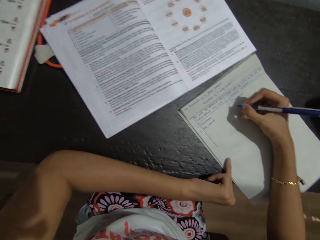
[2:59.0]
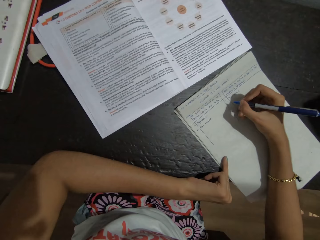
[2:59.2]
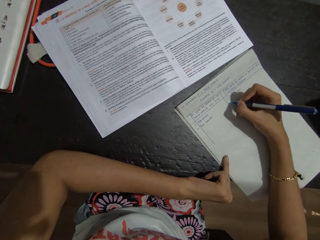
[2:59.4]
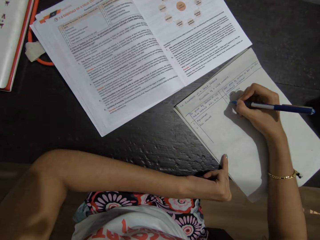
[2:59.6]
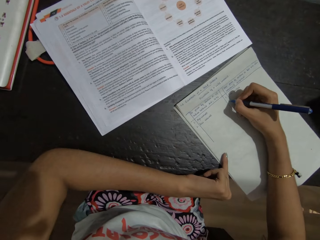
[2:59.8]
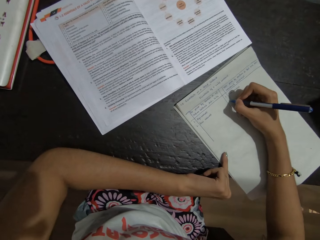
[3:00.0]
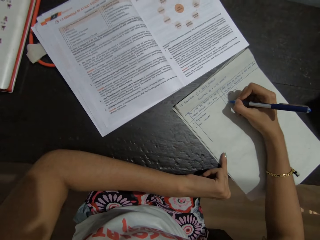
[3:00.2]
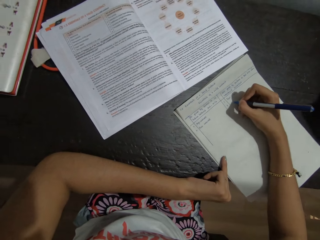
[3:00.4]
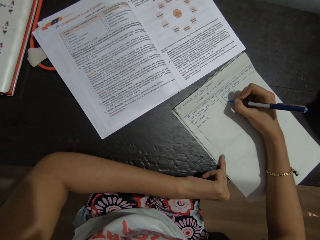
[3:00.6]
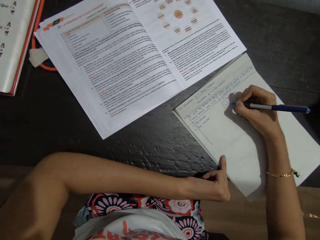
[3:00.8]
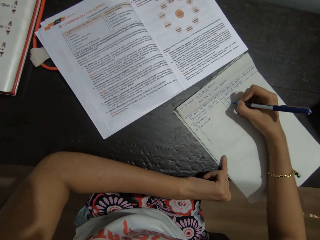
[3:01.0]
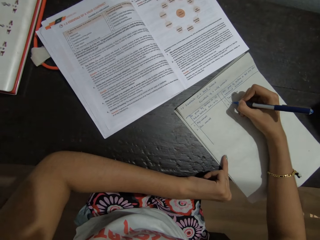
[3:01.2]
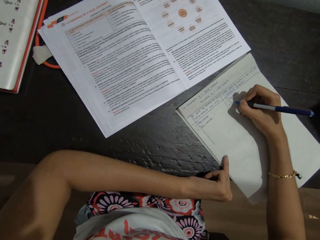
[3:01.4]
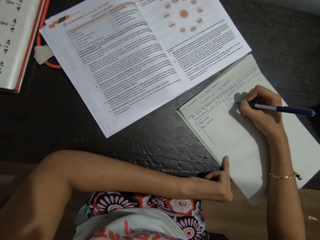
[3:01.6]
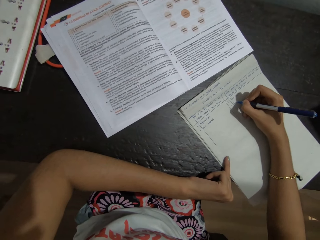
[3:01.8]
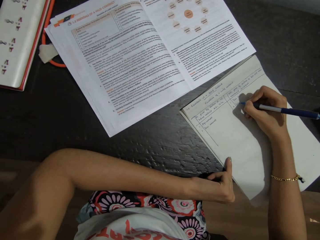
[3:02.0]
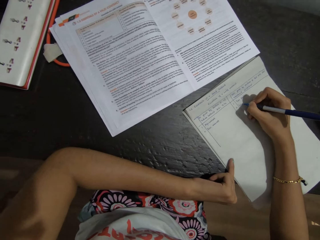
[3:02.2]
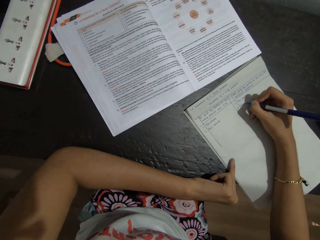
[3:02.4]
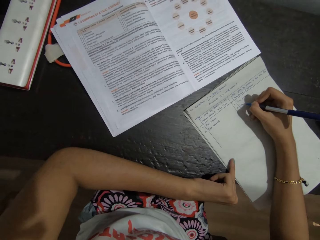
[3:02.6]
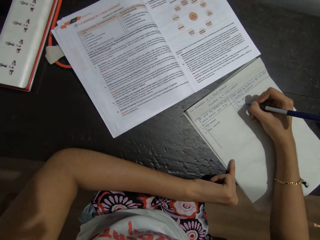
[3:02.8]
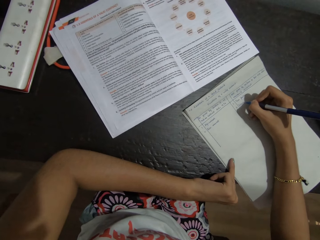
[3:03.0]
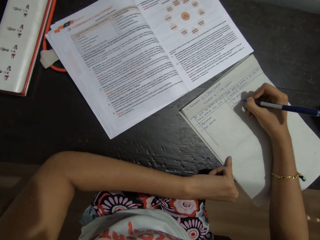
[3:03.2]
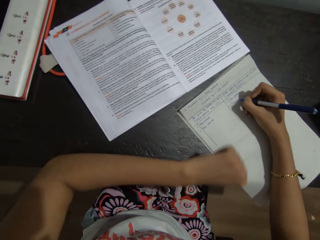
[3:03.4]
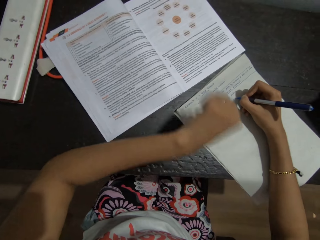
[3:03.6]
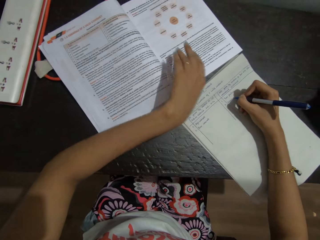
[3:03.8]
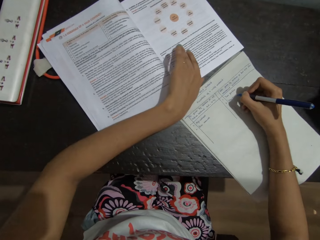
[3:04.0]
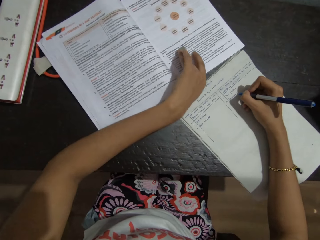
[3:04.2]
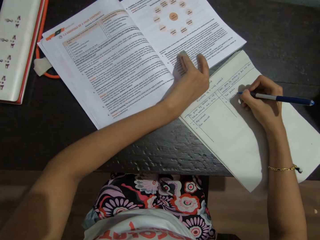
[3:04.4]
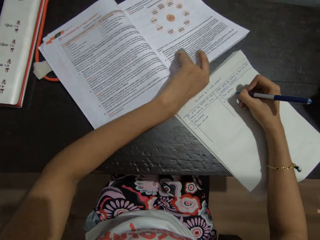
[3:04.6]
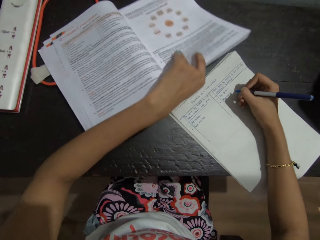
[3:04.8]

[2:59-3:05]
The camera wearer writes on a paper.

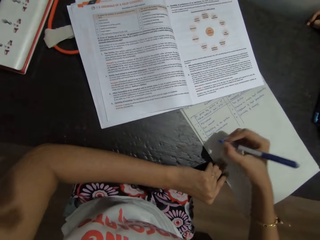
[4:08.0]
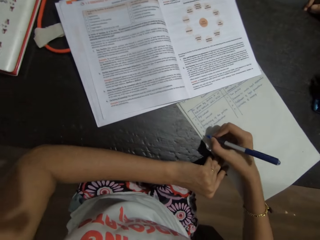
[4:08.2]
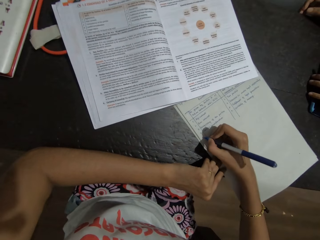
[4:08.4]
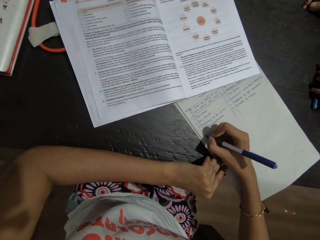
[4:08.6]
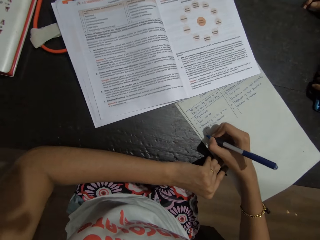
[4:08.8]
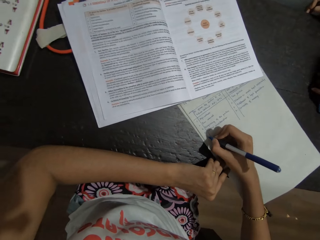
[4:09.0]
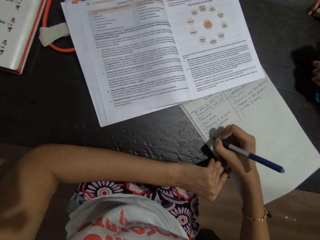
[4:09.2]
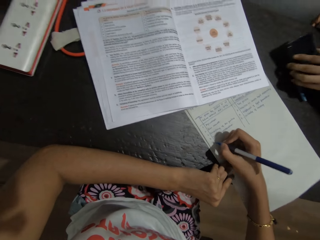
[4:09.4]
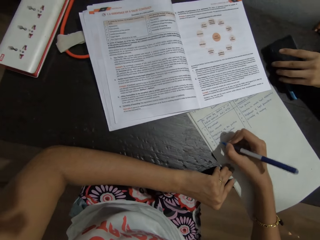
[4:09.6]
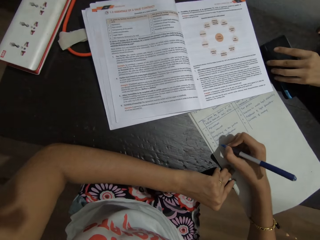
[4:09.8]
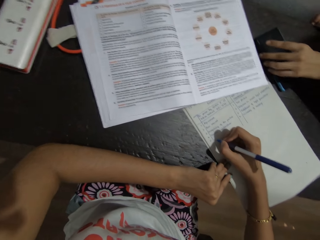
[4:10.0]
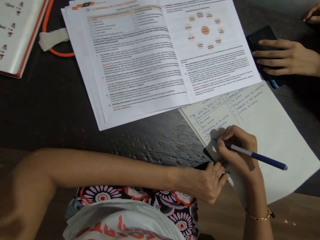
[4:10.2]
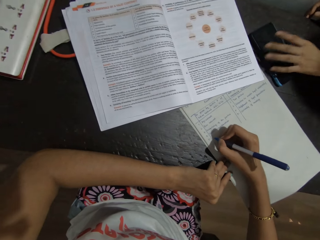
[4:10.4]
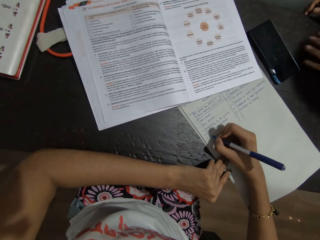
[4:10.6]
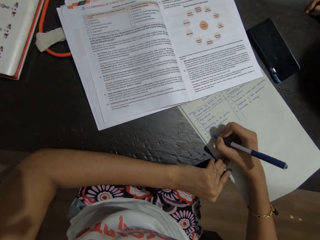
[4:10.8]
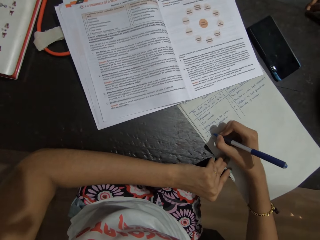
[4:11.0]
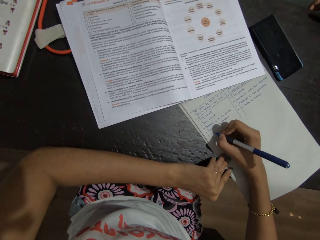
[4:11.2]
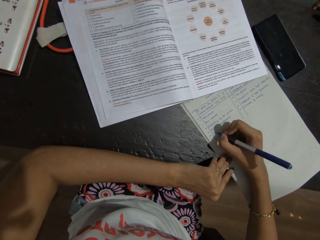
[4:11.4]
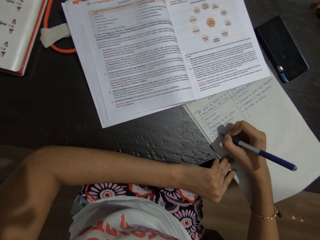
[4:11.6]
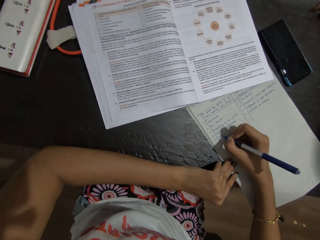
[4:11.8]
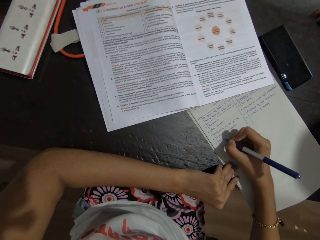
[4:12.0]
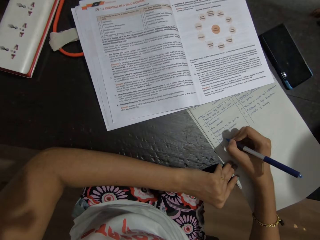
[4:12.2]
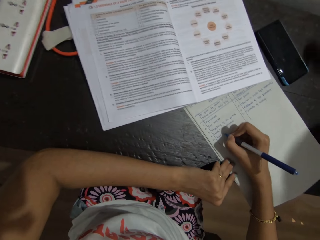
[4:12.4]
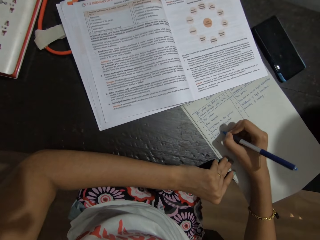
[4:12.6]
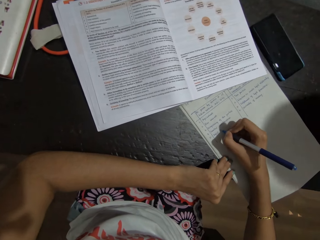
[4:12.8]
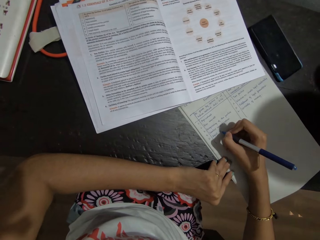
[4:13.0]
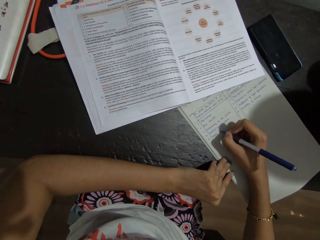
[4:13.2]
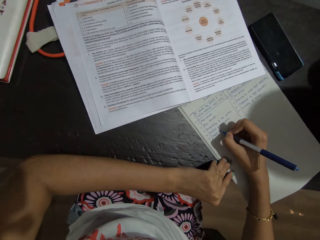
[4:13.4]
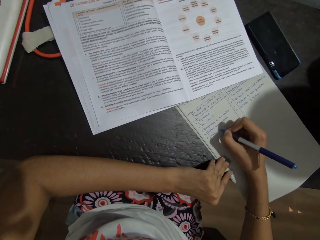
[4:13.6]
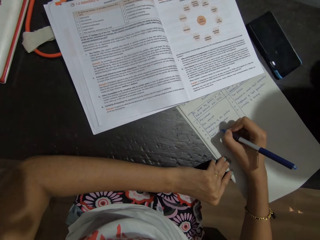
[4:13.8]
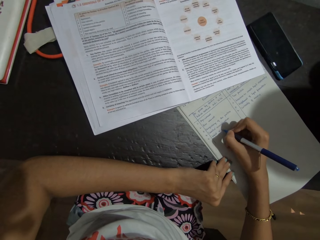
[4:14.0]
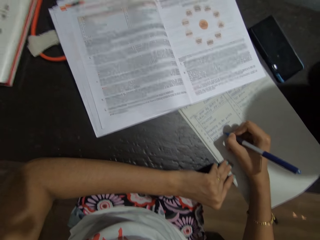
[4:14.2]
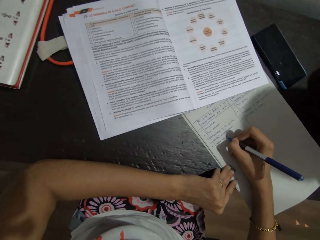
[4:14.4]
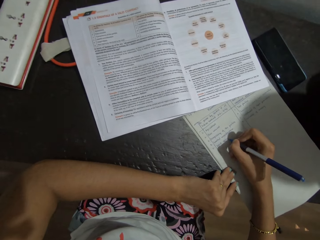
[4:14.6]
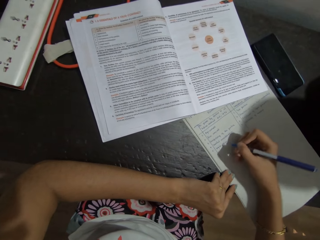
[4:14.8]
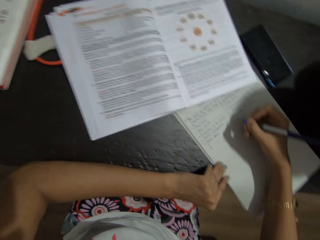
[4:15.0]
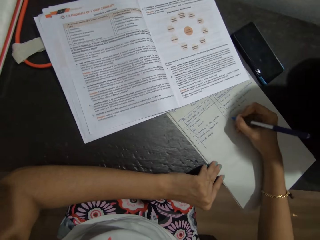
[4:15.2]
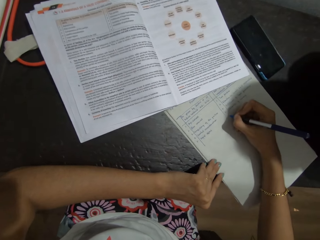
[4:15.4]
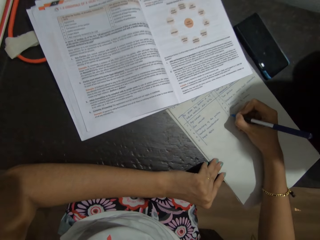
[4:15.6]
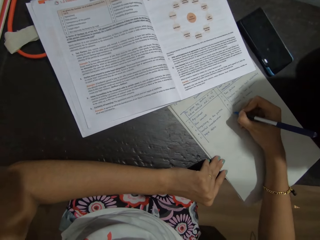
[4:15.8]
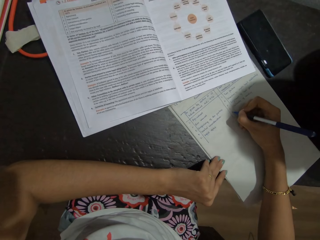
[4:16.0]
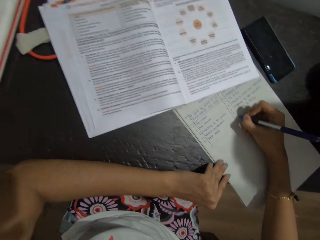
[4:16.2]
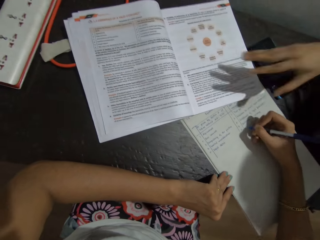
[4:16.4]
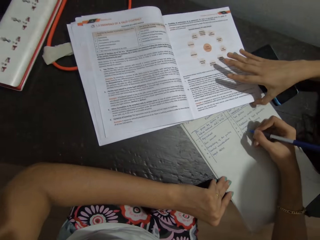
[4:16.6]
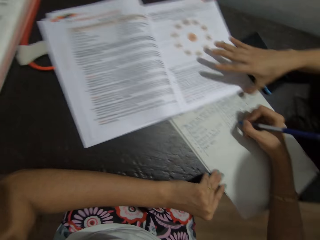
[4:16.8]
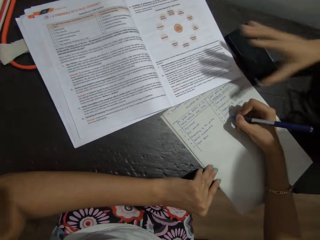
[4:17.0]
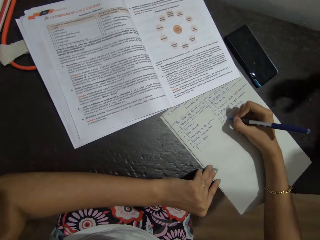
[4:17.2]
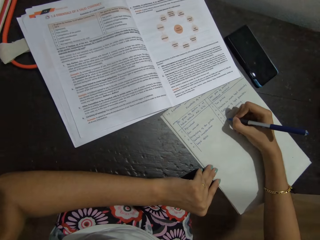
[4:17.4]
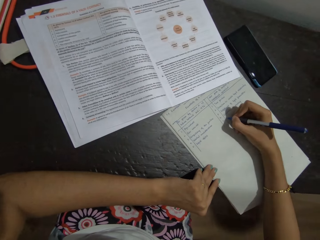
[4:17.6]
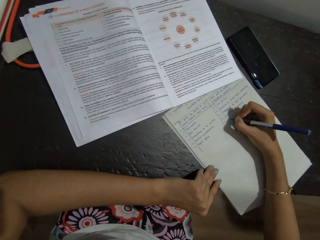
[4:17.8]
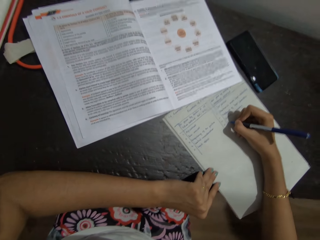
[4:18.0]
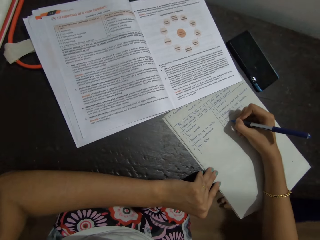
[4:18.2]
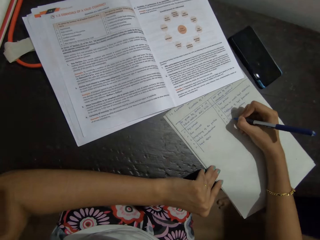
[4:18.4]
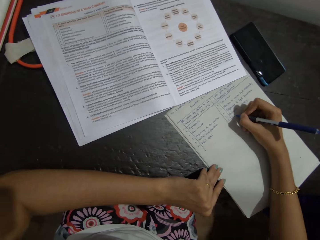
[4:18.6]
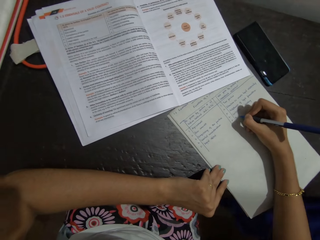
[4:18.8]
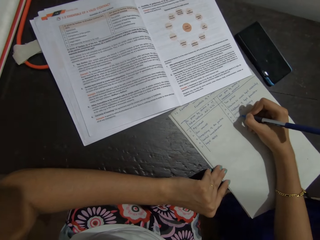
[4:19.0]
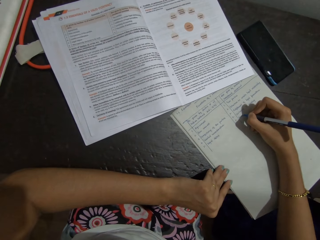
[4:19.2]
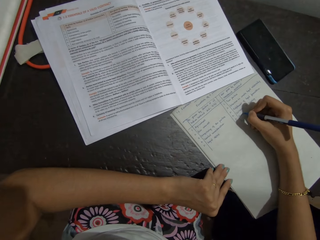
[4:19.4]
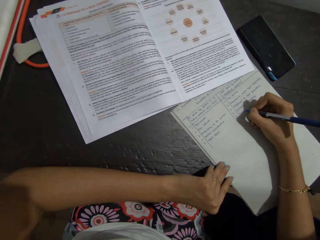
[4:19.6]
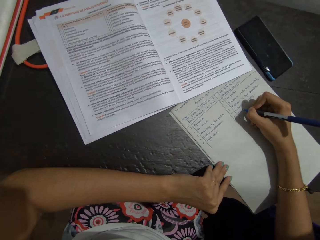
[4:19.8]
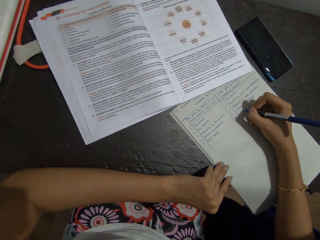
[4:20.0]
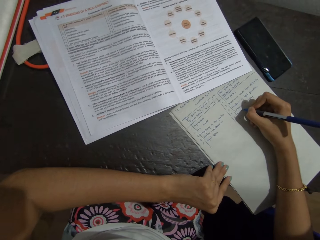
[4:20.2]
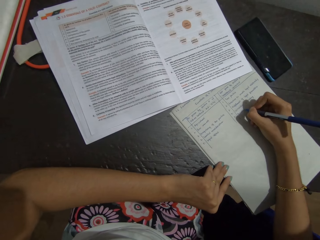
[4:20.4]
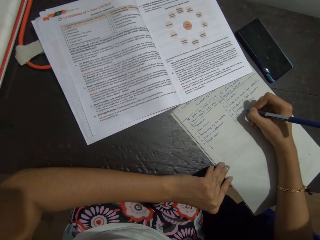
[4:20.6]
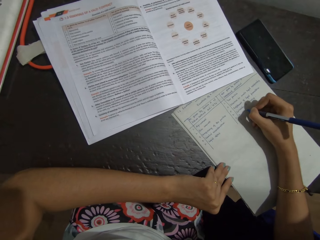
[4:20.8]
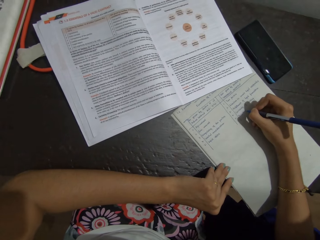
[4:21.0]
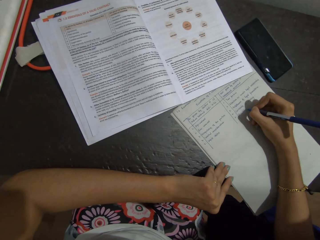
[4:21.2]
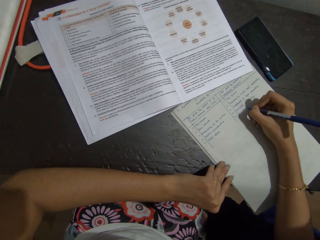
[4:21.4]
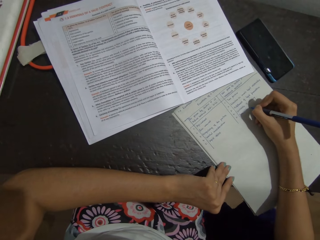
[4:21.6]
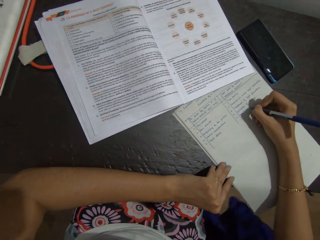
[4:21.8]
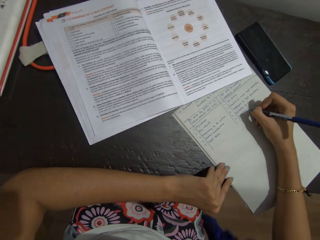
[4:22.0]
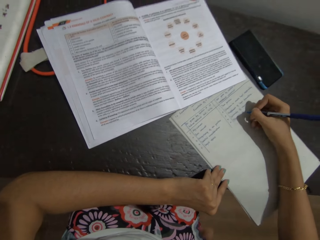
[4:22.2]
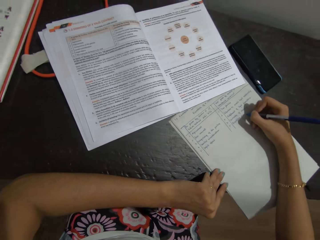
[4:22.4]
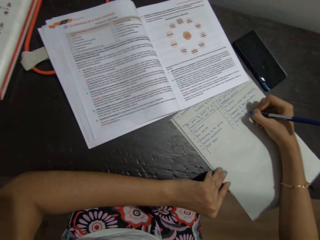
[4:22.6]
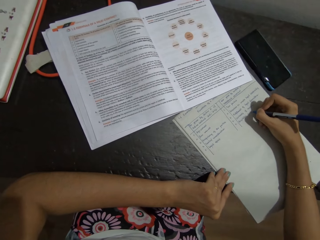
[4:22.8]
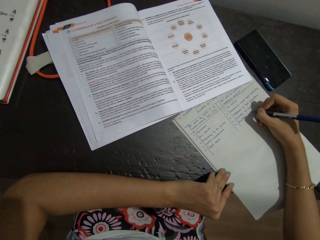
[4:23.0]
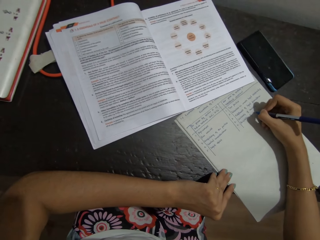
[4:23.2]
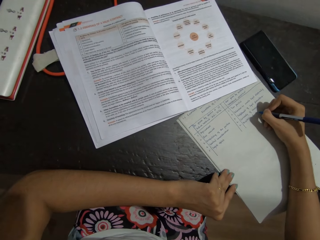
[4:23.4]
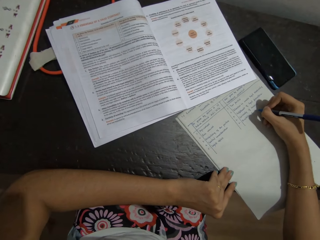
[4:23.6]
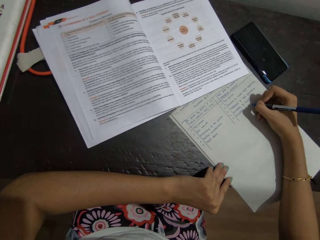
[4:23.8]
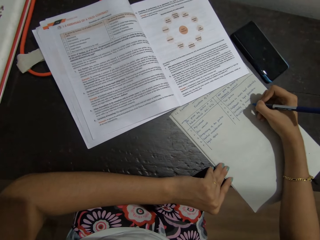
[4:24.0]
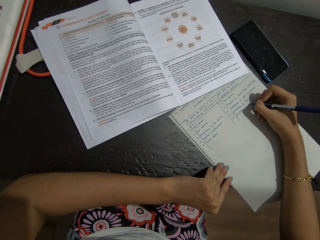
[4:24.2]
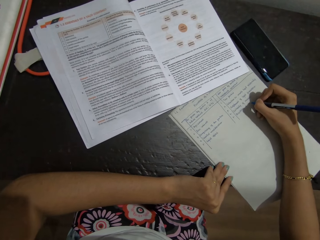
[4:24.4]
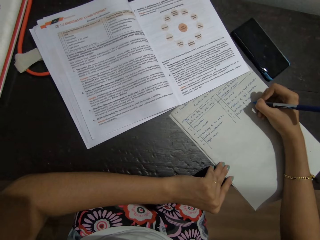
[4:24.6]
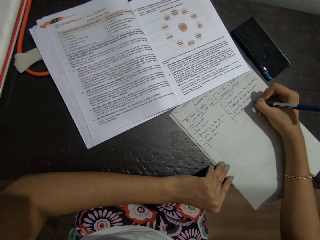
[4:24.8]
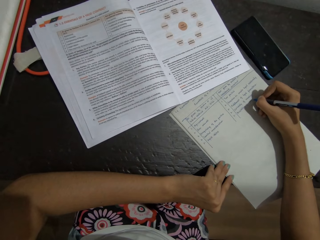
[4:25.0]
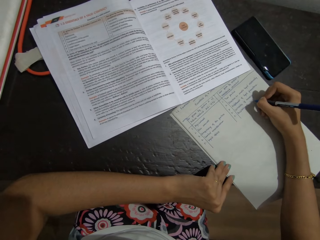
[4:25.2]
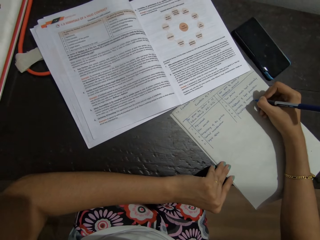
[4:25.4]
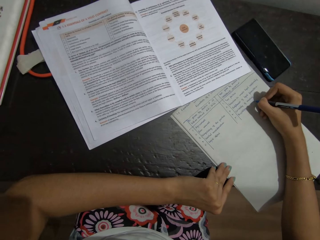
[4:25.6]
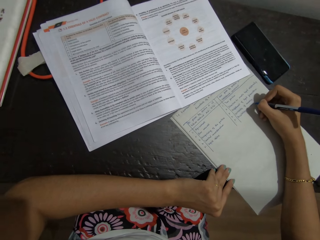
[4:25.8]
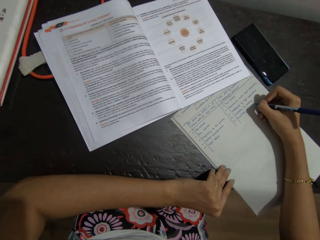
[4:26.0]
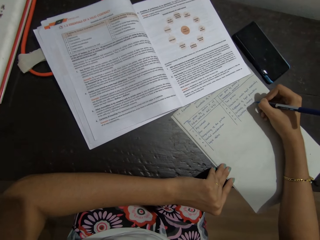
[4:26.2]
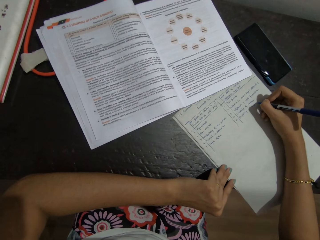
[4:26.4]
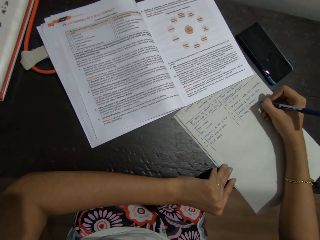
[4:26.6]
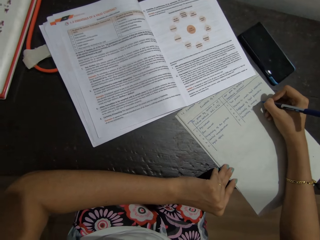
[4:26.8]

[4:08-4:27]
A lady moves the phone on the table. The camera wearer writes on a paper. The lady touches a book. The camera wearer writes on the paper.
